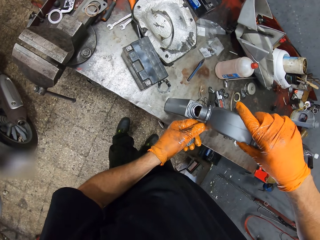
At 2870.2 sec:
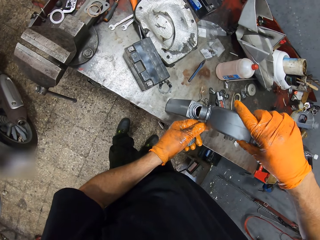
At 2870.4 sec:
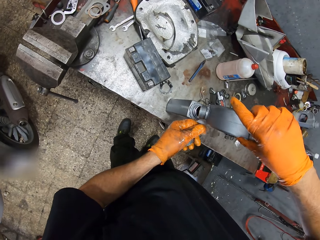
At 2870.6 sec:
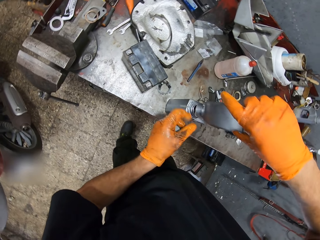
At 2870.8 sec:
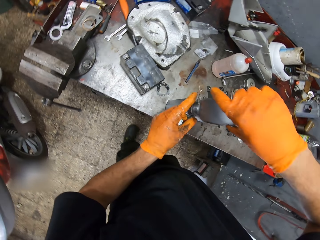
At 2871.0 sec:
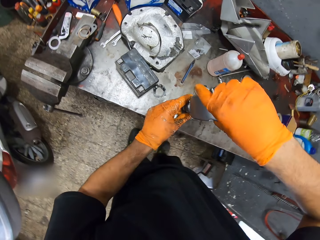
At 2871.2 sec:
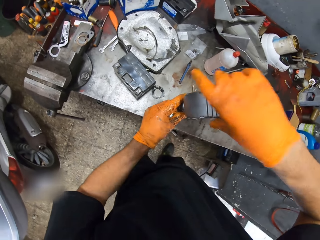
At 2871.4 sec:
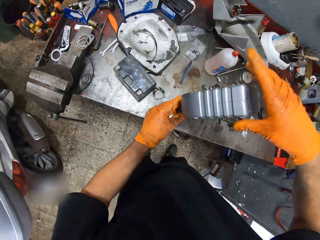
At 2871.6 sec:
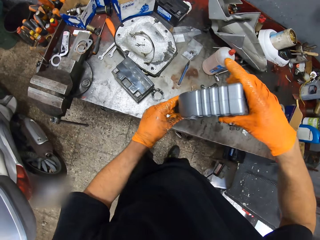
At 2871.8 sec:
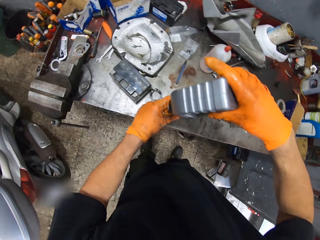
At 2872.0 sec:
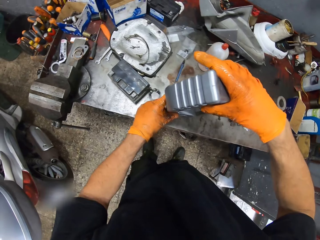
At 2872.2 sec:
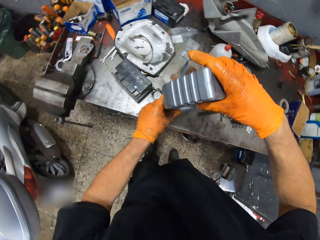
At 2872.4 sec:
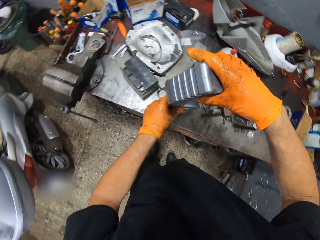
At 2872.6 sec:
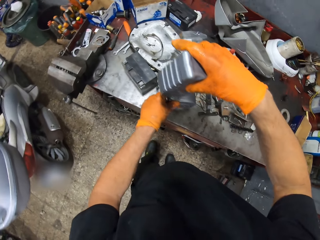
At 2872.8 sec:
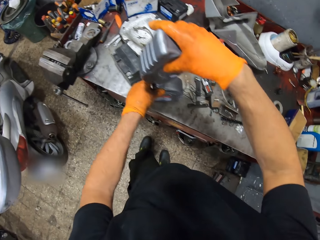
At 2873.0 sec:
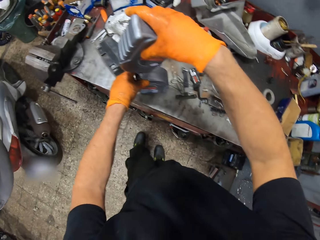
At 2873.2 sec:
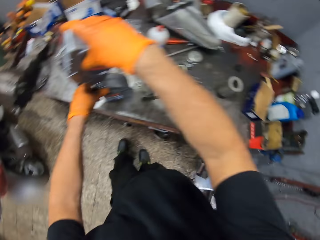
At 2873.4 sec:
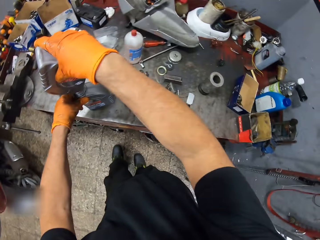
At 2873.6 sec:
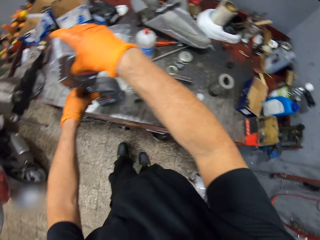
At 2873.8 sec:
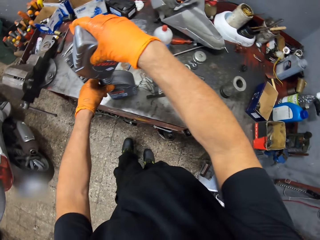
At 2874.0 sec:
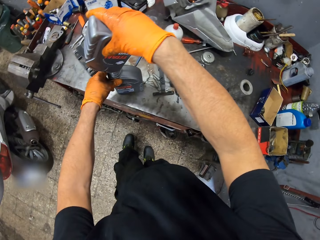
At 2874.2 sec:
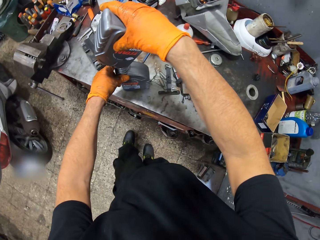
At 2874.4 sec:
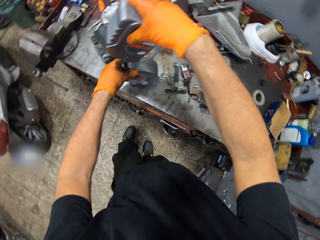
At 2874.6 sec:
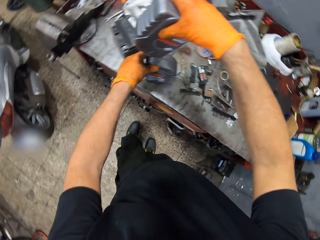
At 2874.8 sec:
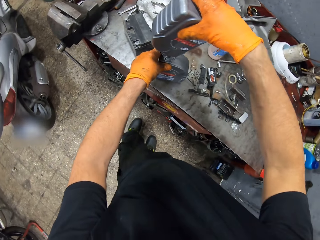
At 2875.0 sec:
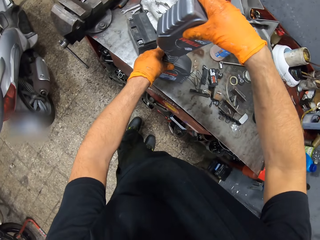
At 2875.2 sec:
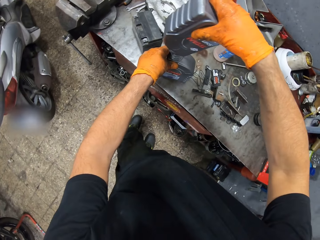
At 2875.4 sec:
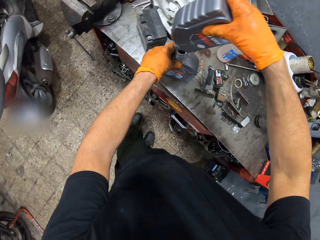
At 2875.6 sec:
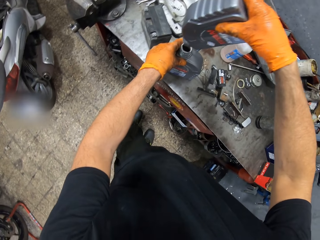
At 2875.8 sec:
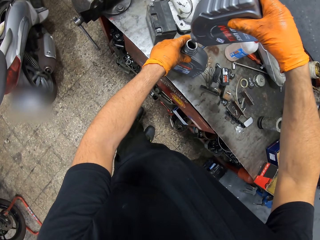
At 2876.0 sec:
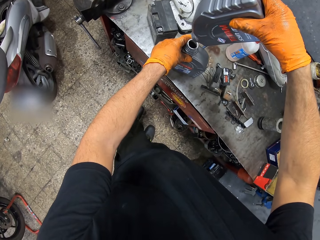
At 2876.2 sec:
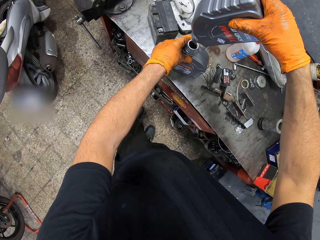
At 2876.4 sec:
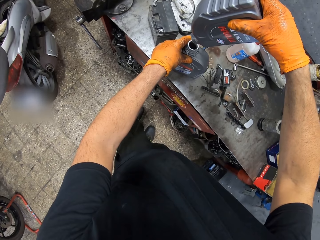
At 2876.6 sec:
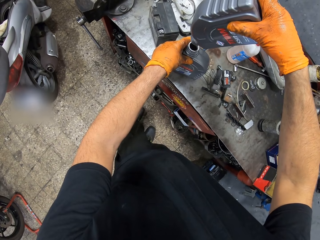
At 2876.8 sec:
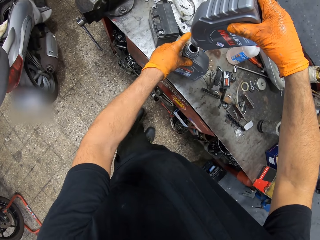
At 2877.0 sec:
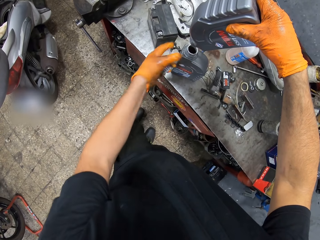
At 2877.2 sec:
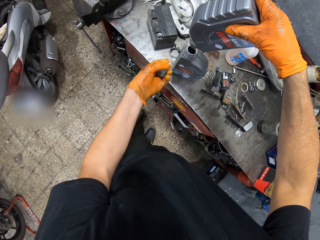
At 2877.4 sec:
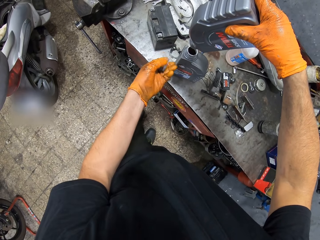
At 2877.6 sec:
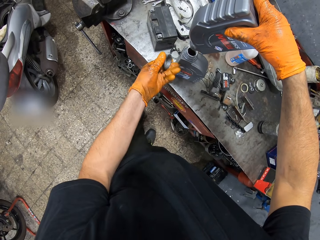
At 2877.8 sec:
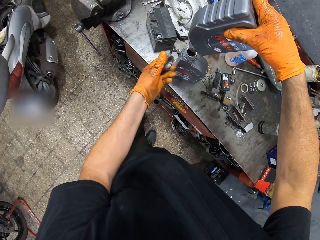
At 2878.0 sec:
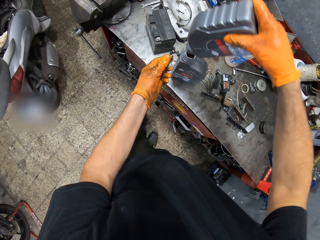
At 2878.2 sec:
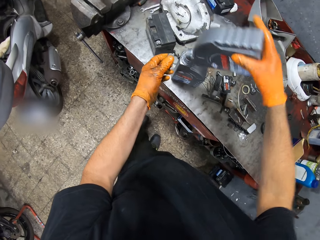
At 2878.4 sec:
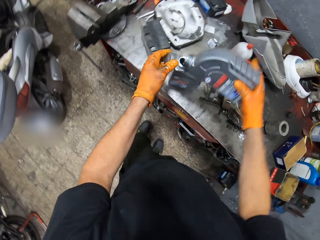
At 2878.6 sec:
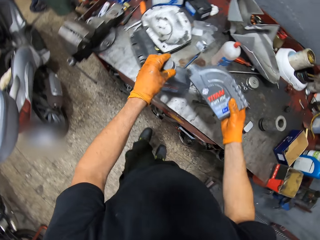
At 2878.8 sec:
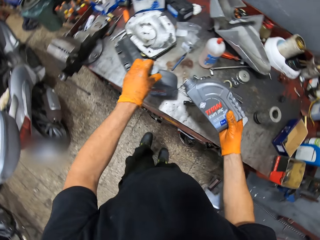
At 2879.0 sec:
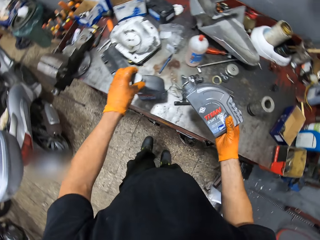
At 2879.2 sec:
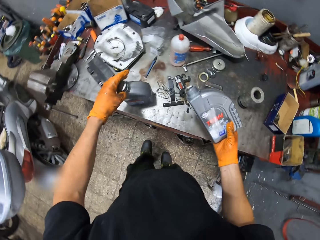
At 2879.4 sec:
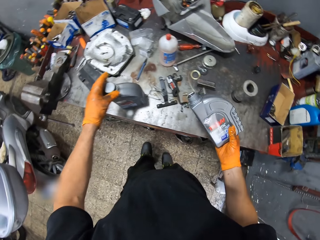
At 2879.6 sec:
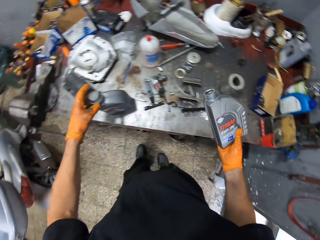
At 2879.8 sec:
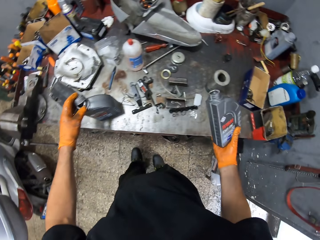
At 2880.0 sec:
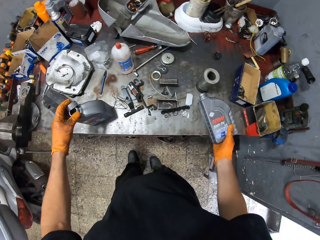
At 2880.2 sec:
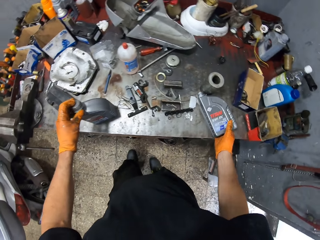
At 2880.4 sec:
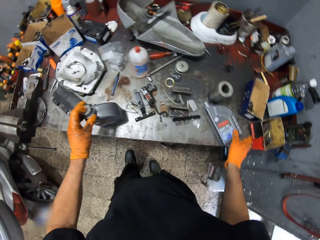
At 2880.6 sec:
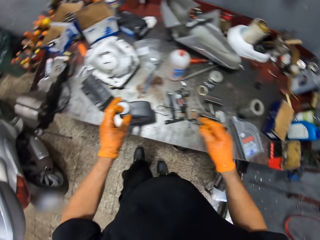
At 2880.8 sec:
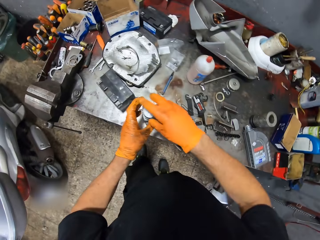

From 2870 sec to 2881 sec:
The camera wearer covers the lubricant on the table with his gloved left hand.

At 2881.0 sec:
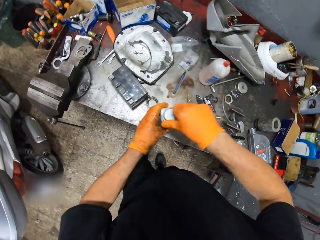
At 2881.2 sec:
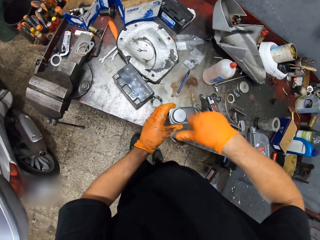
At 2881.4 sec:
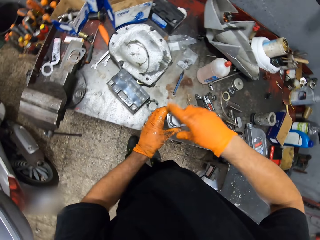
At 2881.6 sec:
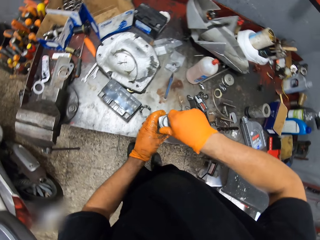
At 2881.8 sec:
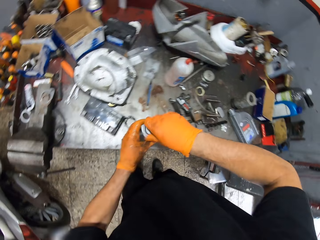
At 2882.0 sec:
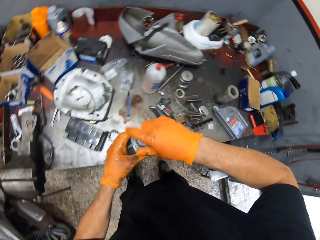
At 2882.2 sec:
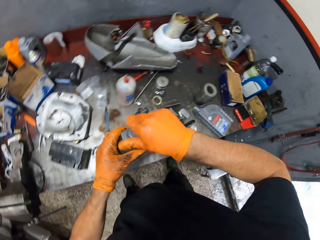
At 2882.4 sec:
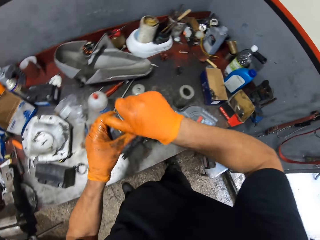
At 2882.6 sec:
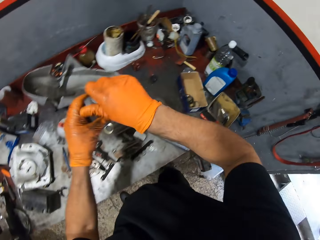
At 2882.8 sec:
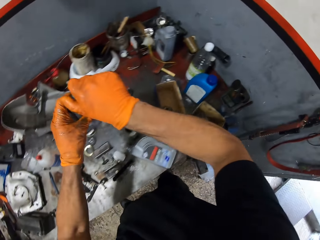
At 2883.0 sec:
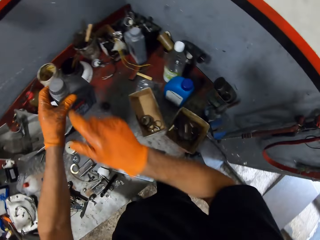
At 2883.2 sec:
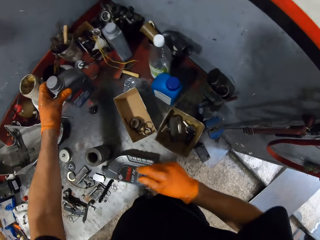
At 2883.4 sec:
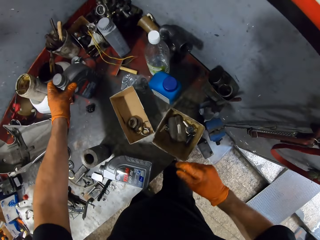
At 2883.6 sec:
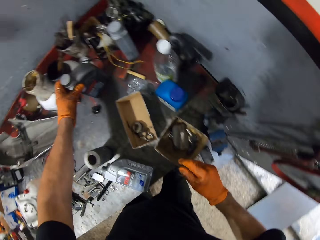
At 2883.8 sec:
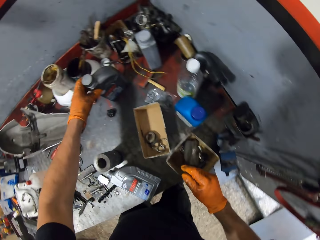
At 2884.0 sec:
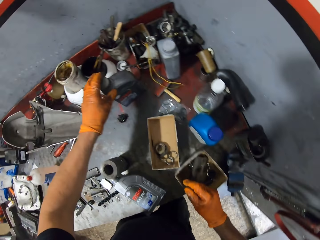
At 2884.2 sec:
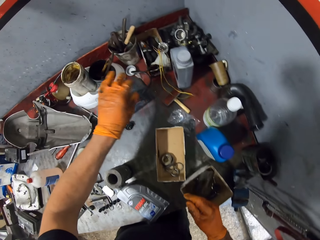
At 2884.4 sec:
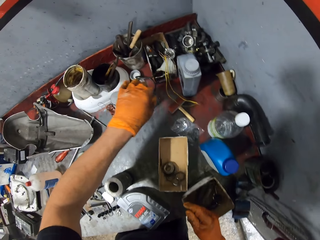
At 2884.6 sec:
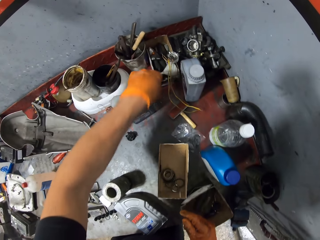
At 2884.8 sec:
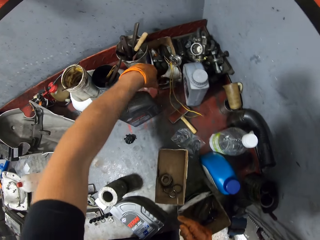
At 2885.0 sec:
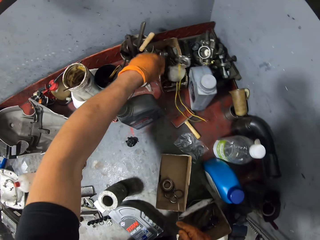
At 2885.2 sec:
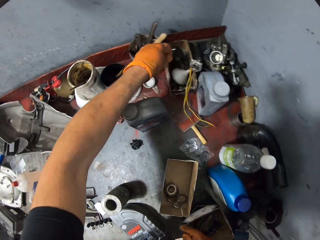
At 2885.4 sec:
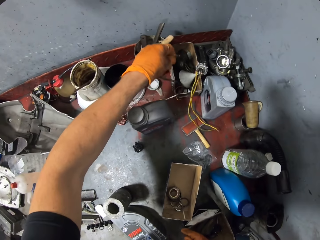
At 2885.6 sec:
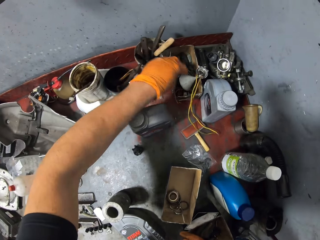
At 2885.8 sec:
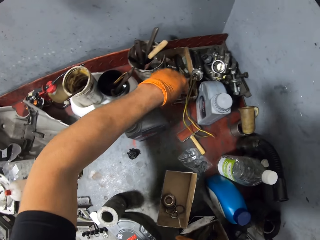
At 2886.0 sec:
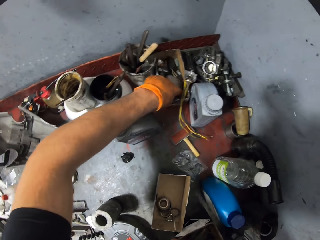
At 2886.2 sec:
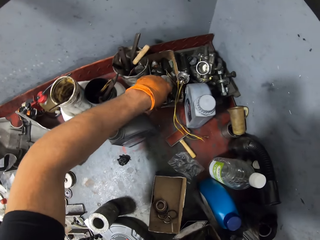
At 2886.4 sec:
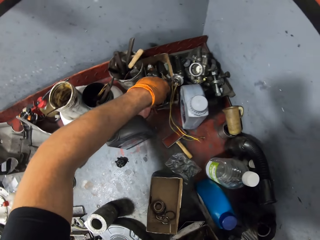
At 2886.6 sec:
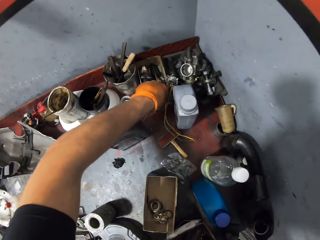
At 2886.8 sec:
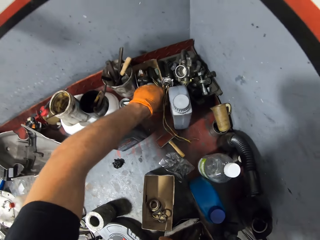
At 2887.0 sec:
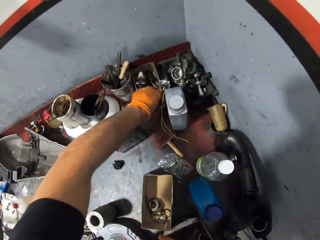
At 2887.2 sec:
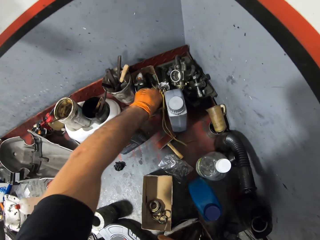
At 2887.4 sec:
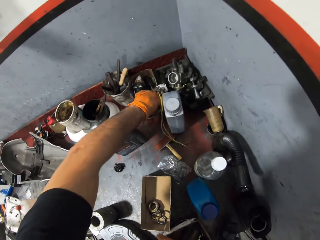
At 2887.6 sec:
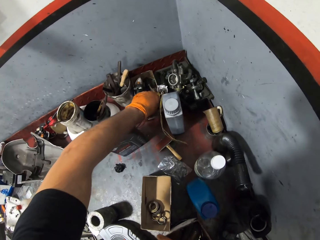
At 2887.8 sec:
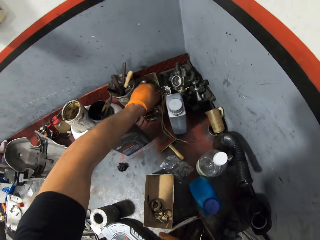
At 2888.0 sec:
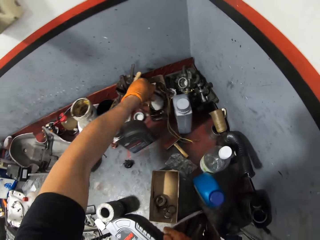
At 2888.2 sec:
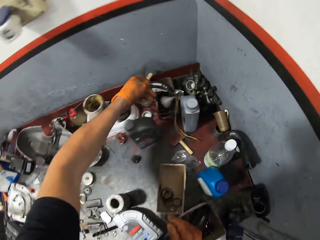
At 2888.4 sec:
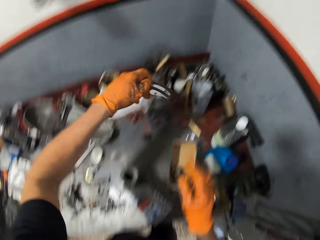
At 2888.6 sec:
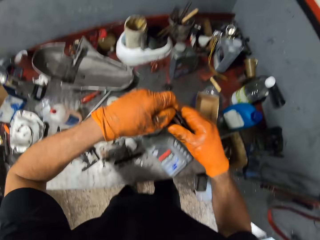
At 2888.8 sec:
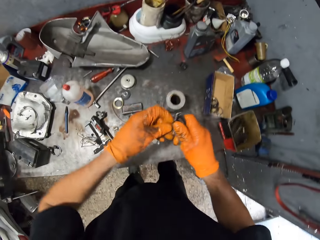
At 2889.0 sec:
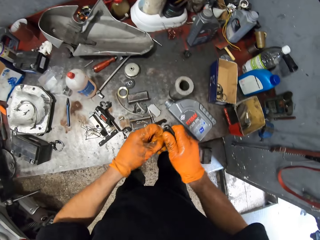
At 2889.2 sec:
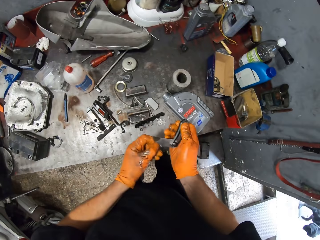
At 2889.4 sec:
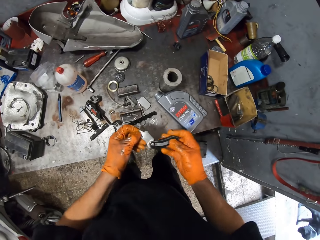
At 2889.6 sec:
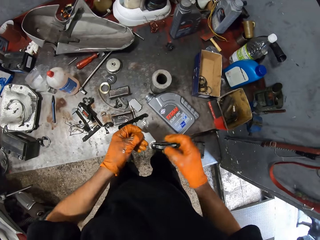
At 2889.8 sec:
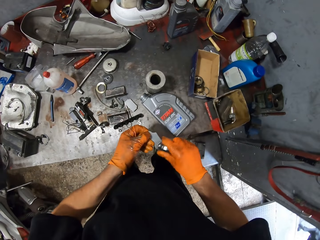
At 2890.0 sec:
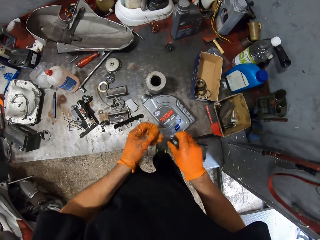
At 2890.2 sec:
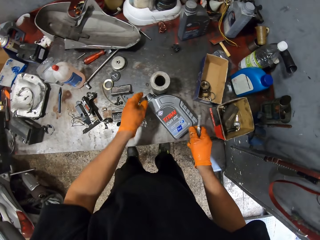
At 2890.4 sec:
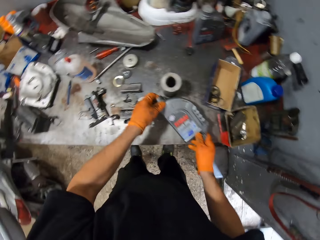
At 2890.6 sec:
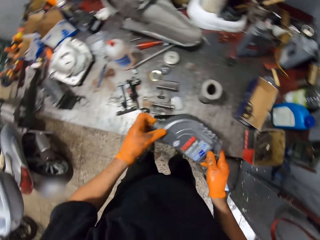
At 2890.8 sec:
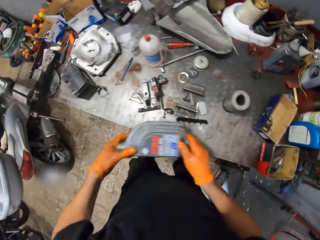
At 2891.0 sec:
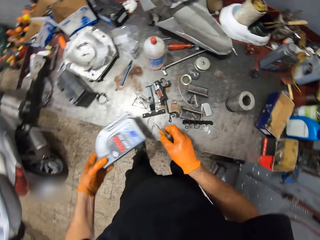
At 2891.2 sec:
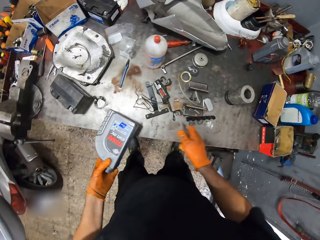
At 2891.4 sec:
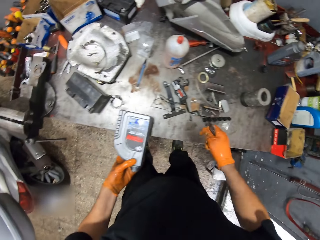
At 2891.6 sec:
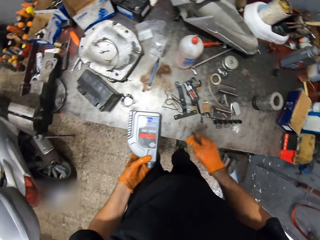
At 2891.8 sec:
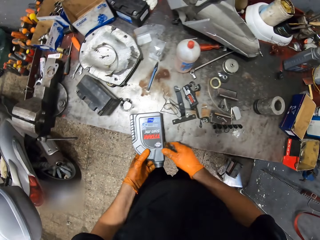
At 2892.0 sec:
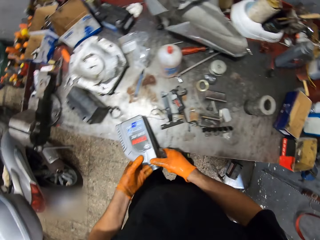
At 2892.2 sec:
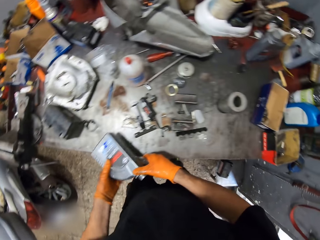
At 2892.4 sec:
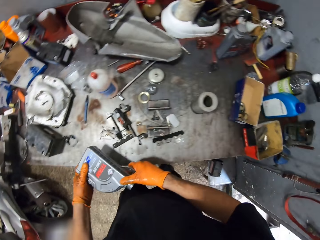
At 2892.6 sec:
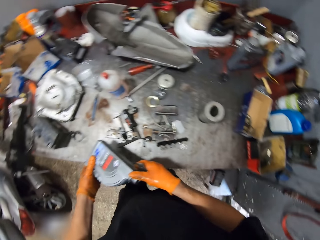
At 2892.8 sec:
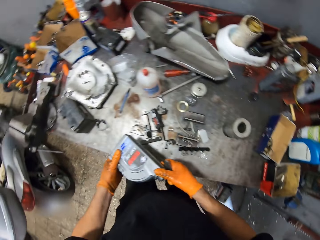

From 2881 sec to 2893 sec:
The camera wearer closes the bottle. He drops the lubricant in his gloved left hand on the table. He moves the engine oil bottle on the table. He picks up a blade knife with his gloved left hand from the table. He passes the knife from his gloved left hand to his gloved right hand. He opens the knife with both gloved hands. He picks up the lubricant with his gloved left hand from the table.
